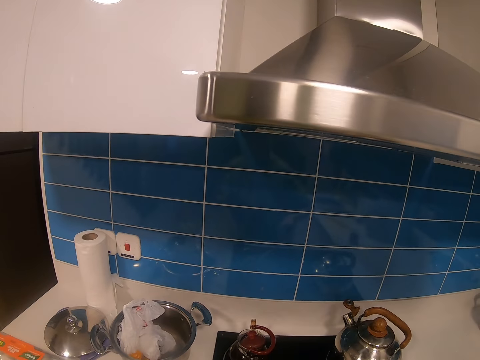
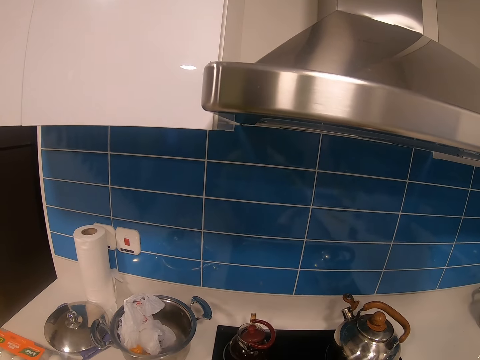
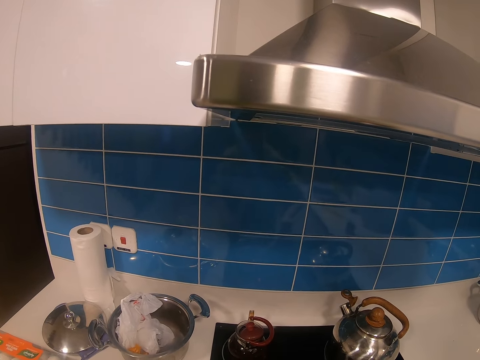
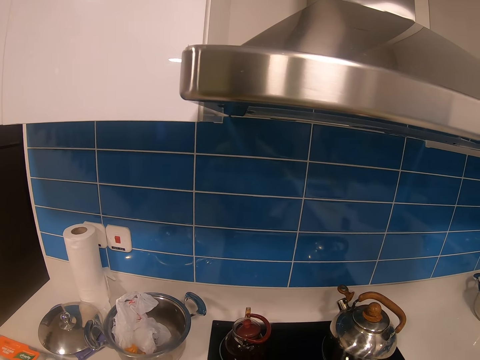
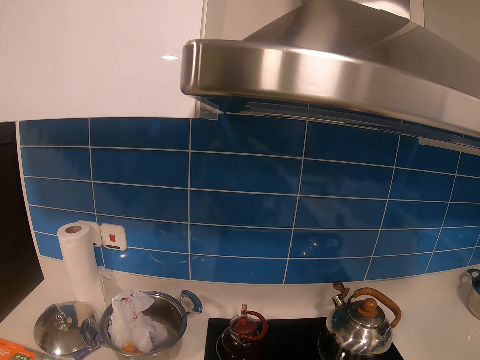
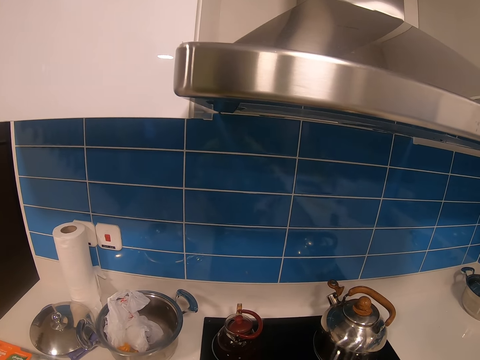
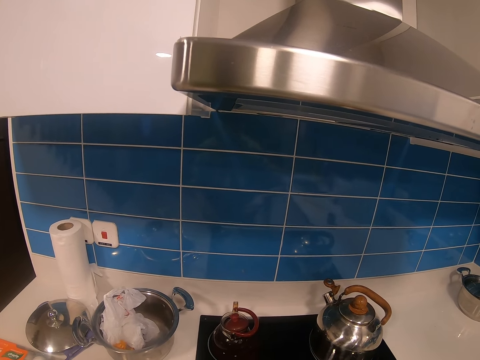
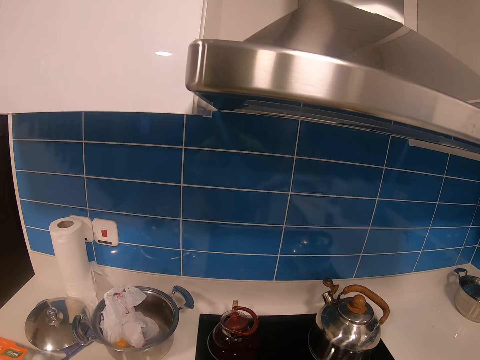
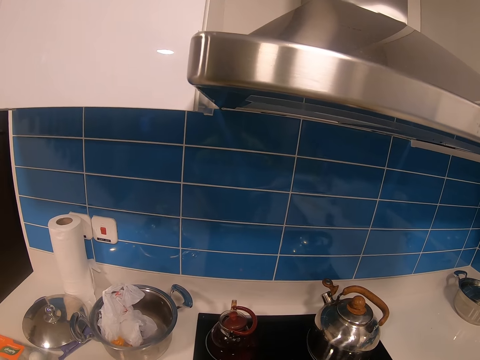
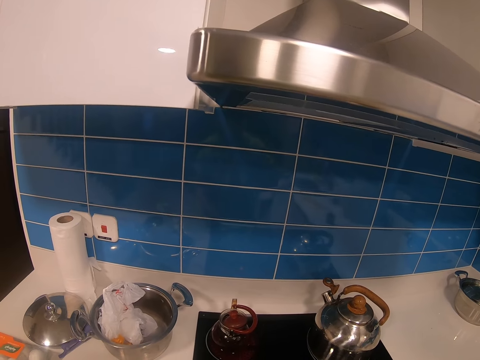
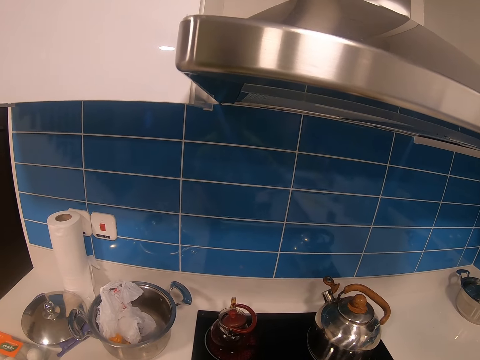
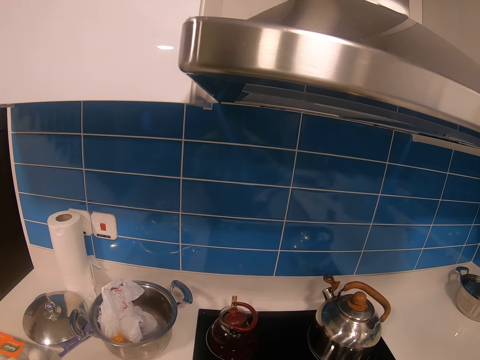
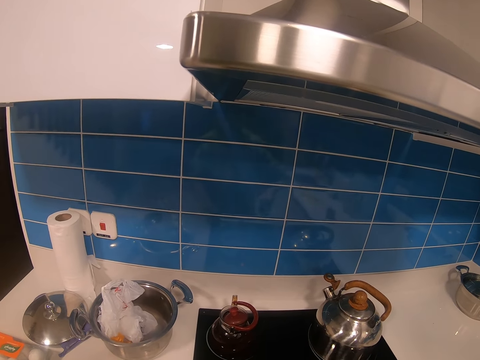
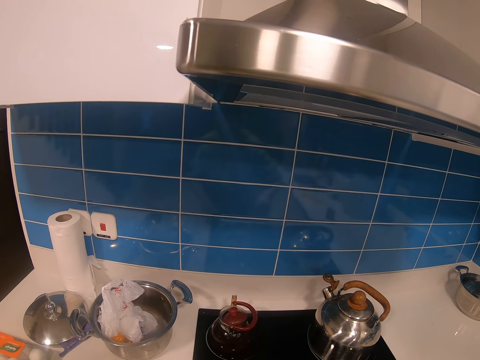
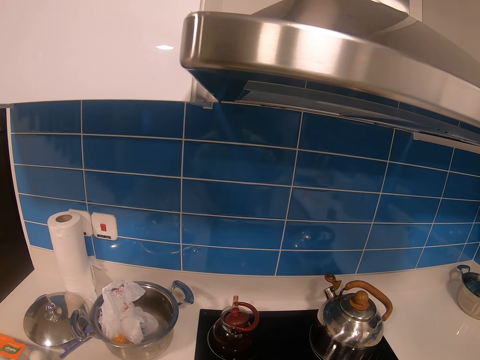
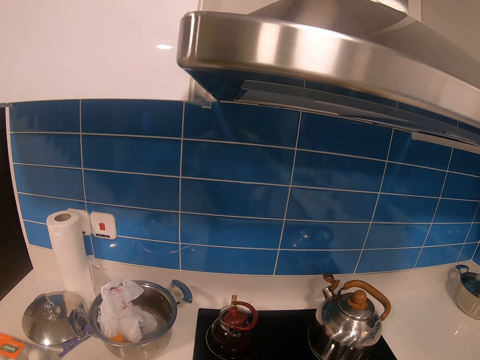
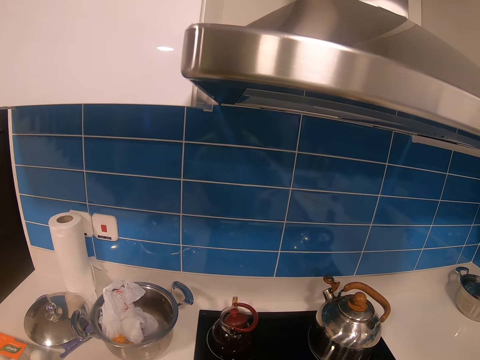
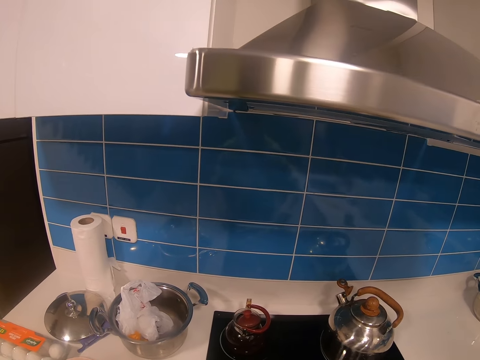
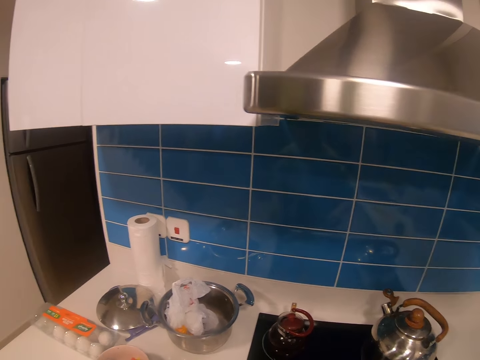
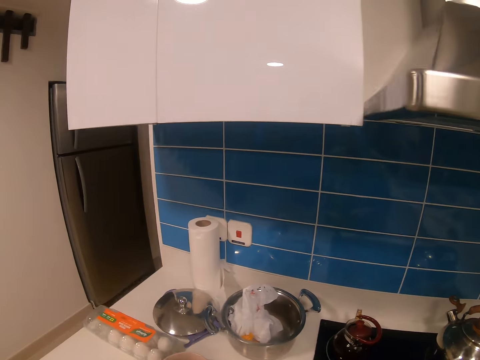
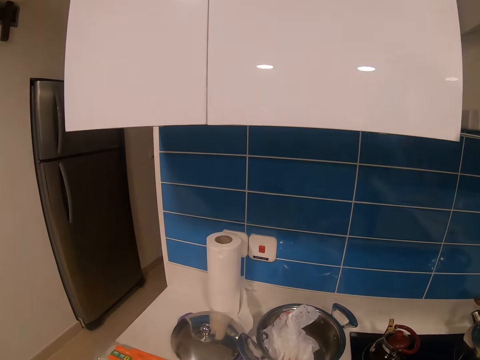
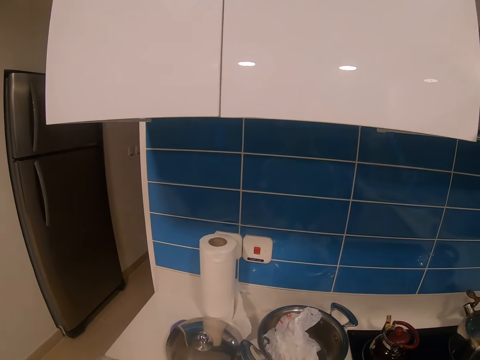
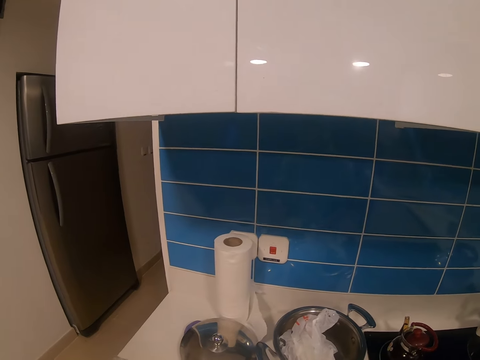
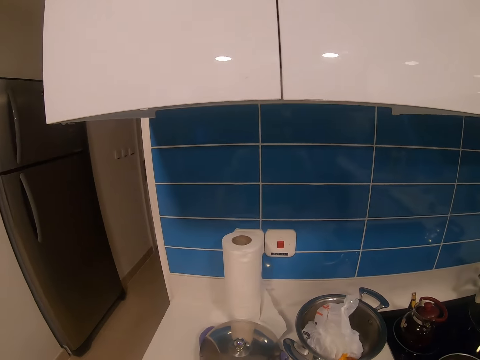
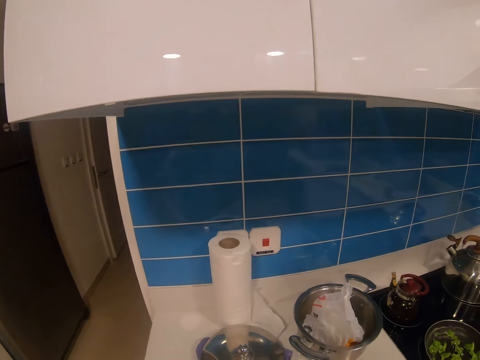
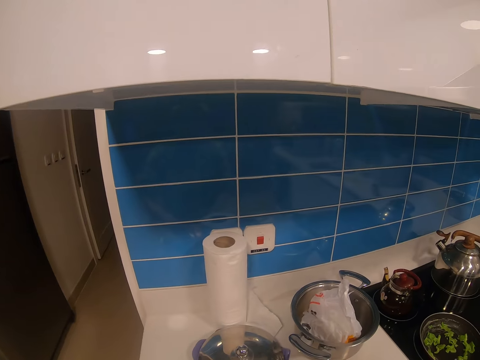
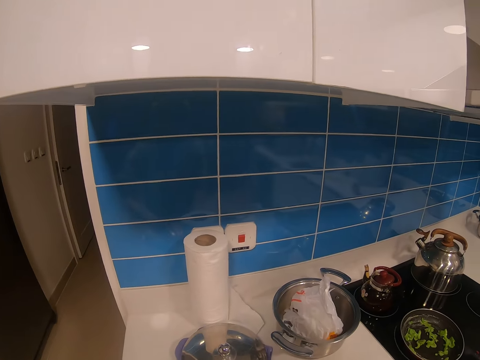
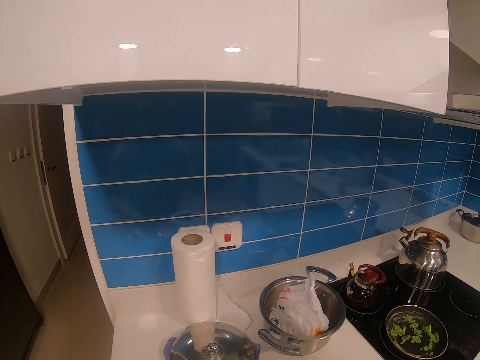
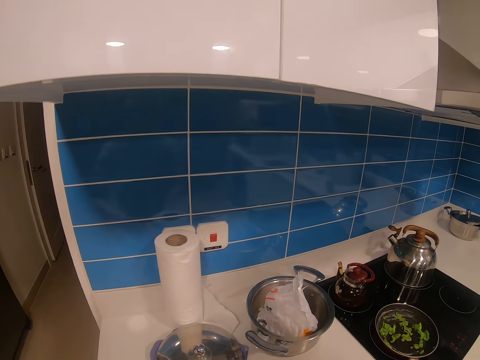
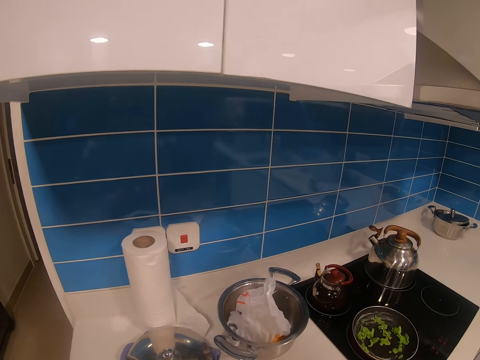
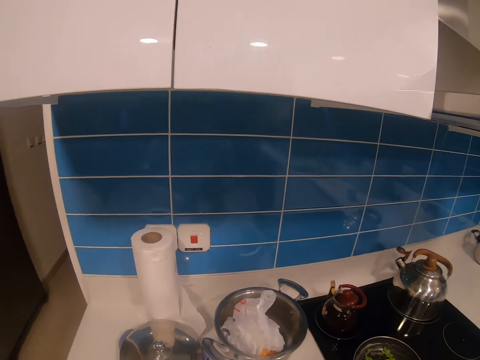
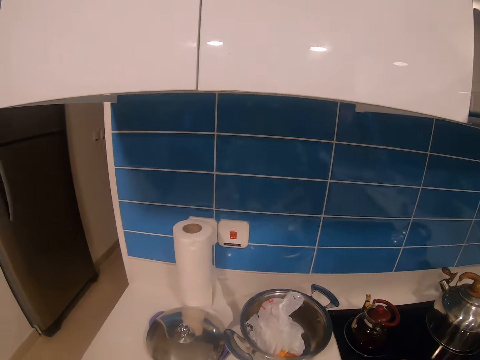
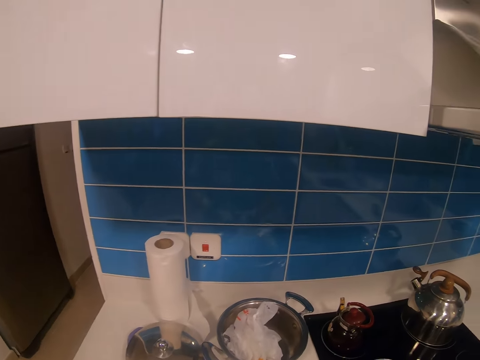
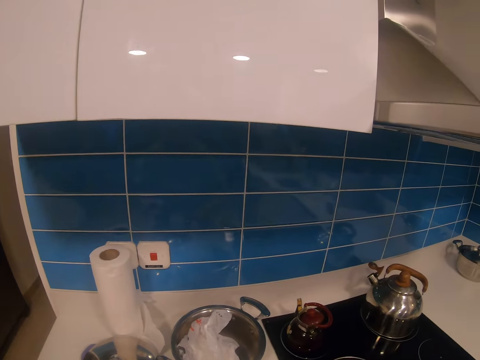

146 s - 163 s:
The camera wearer is now mixing vegetables from the cooking pan. They put down the cooking stick. They look around. They are now taking an egg from the egg tray.

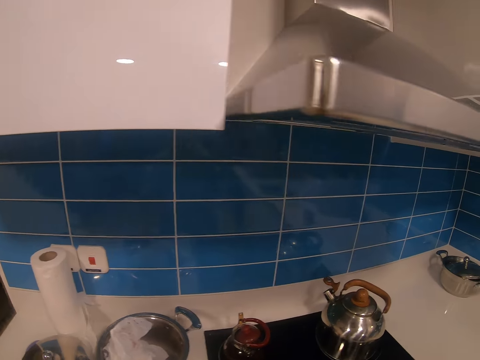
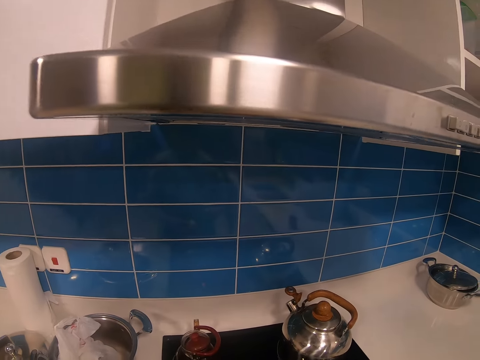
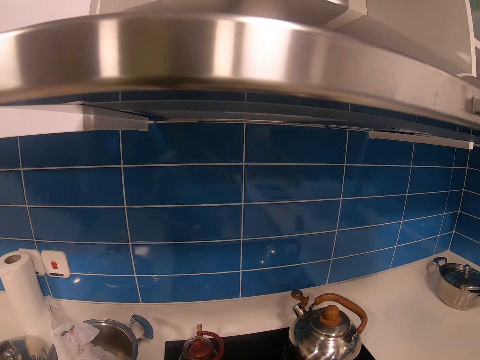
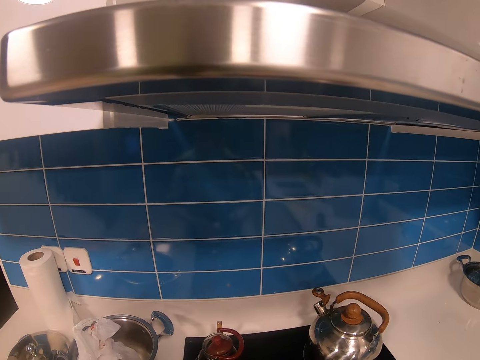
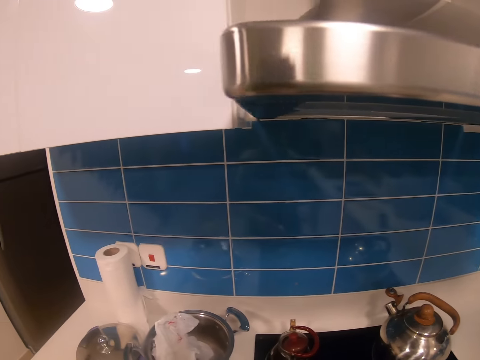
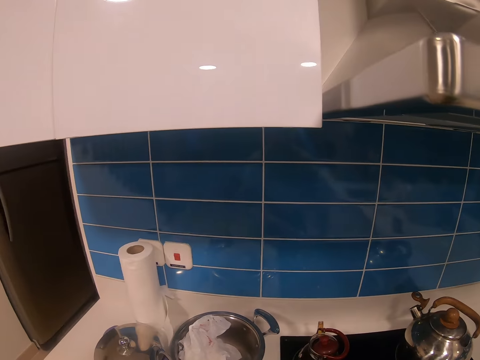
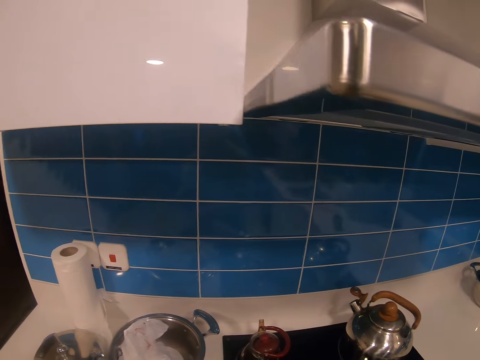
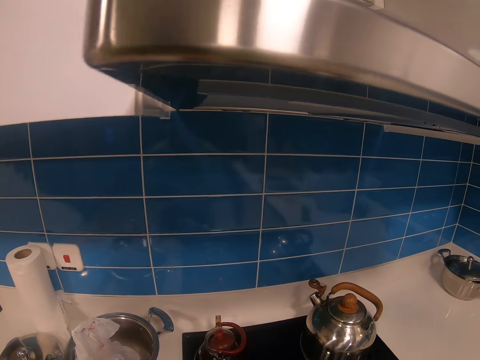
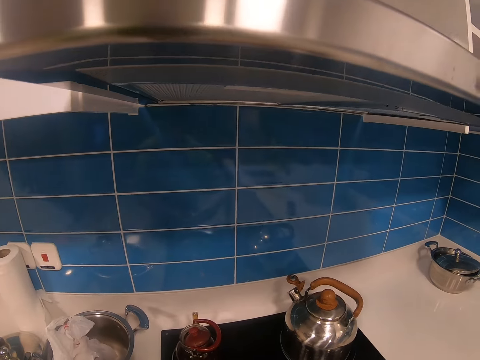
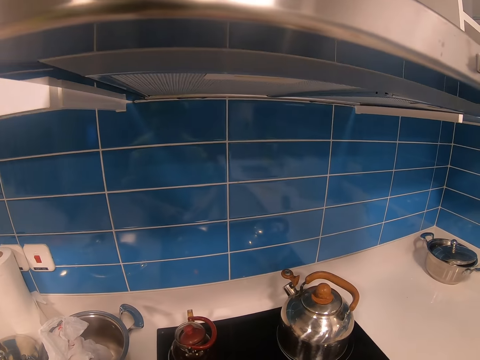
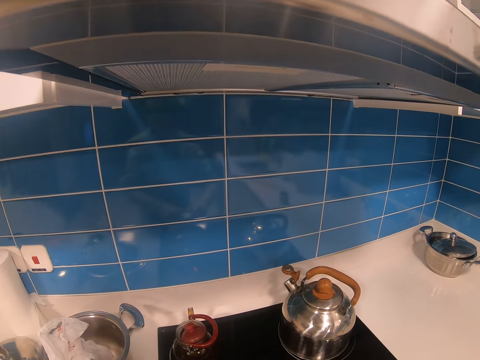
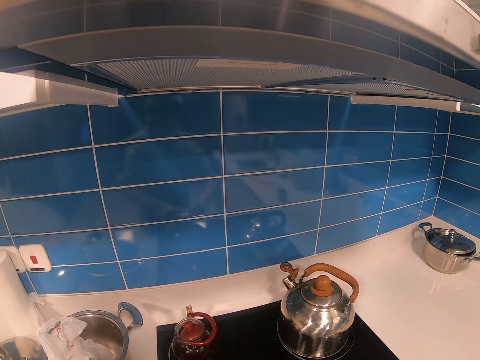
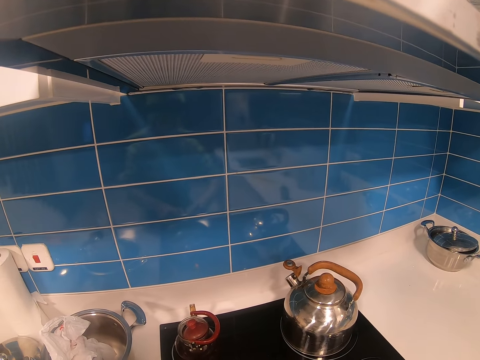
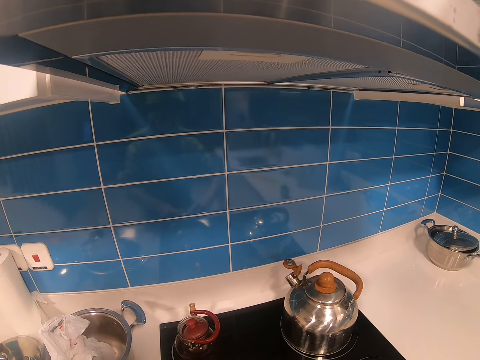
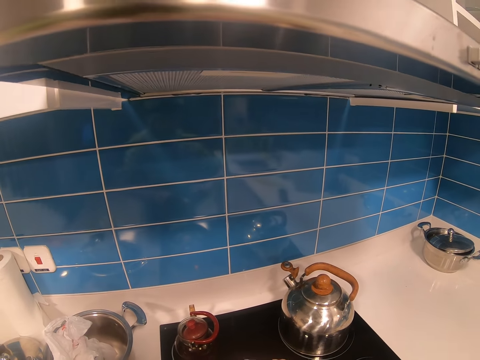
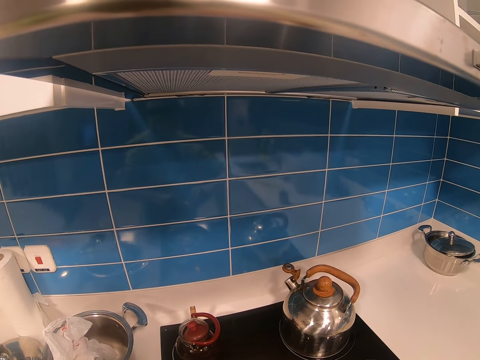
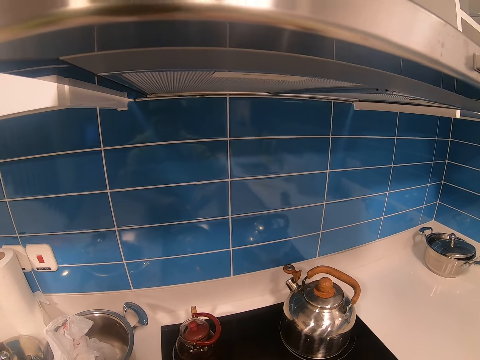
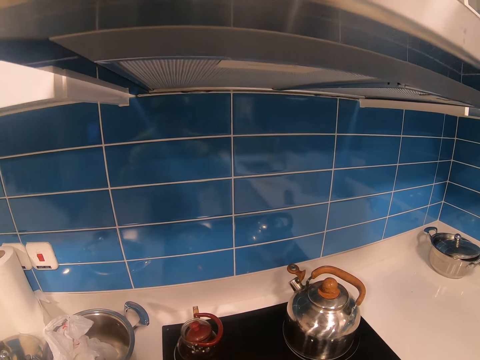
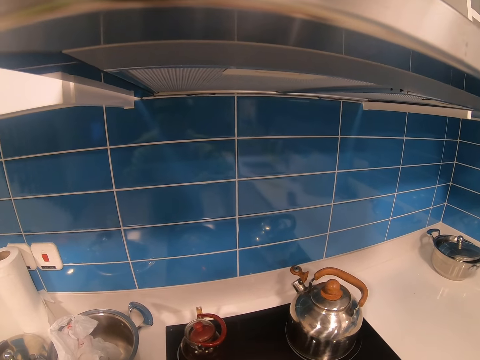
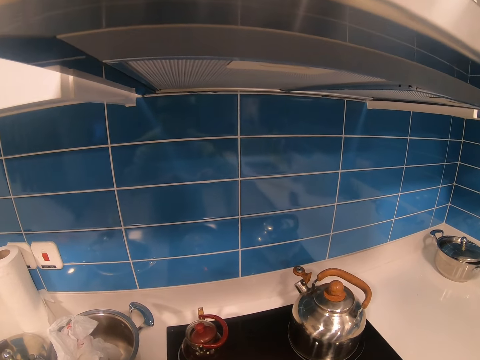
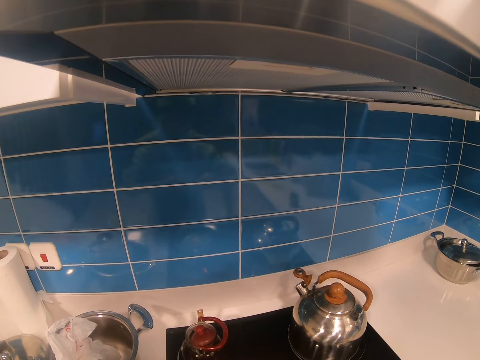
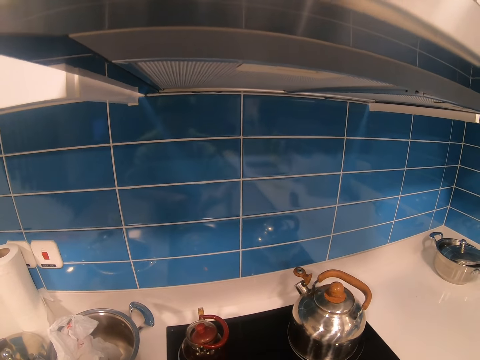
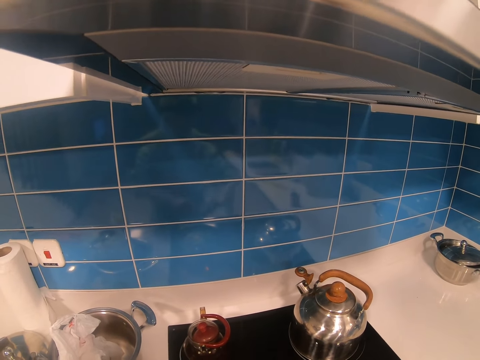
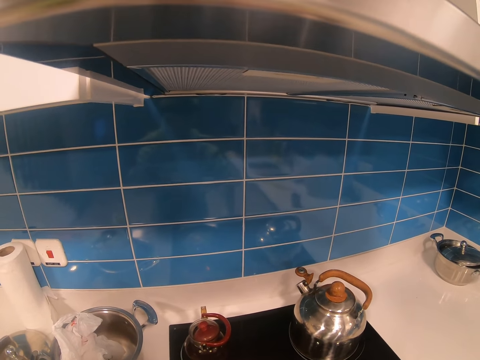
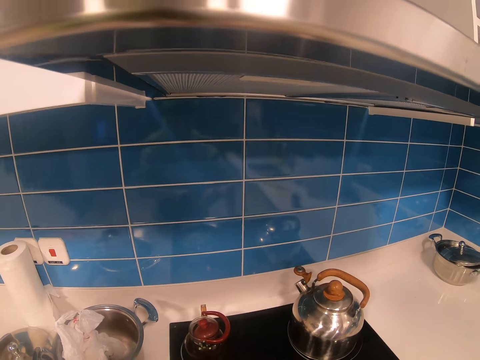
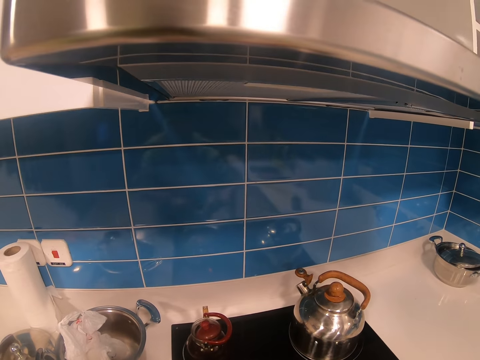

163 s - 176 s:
The camera wearer is now breaking the egg. They pour the egg to mix with the vegetables in the cooking pan. They shake the egg shell.
